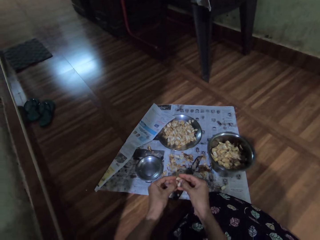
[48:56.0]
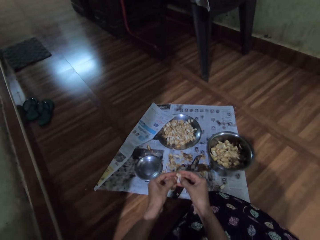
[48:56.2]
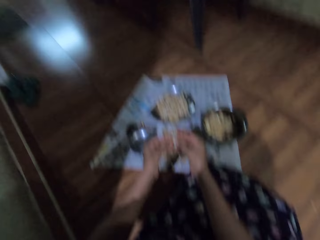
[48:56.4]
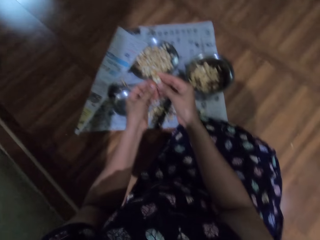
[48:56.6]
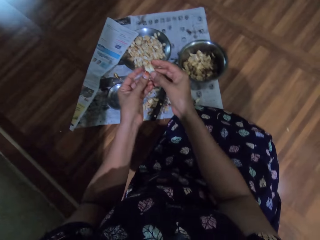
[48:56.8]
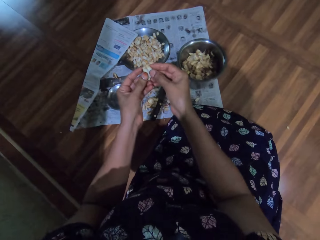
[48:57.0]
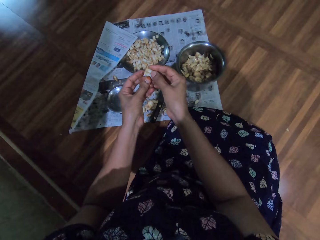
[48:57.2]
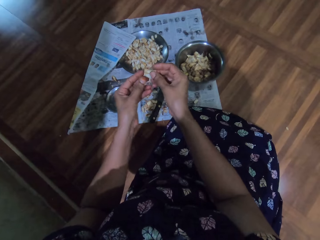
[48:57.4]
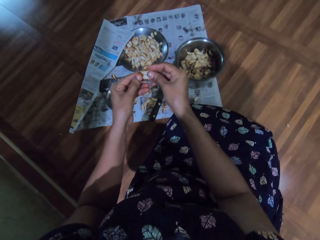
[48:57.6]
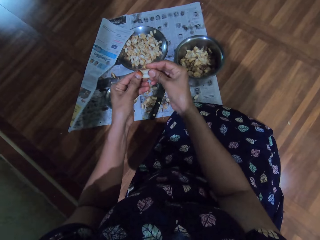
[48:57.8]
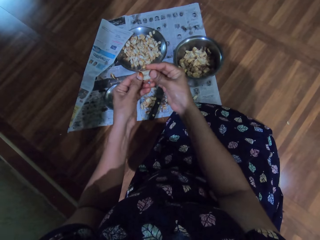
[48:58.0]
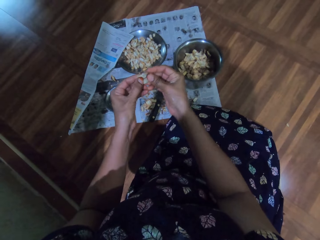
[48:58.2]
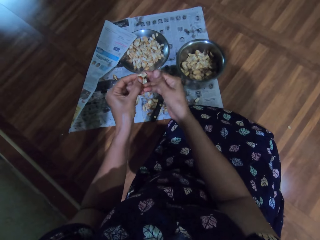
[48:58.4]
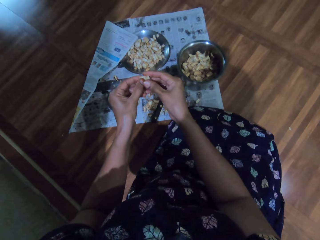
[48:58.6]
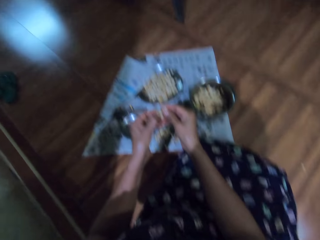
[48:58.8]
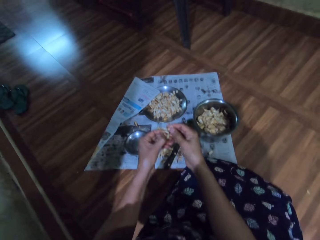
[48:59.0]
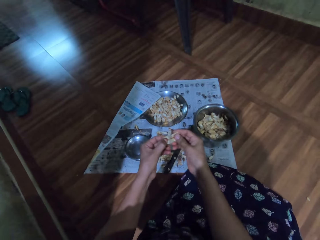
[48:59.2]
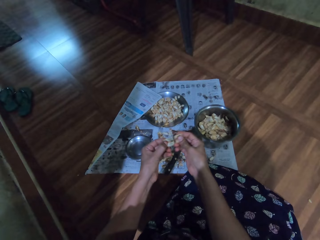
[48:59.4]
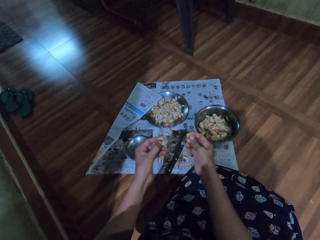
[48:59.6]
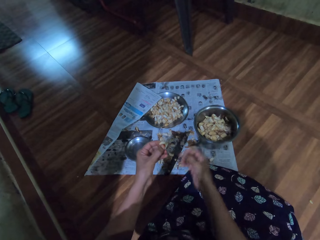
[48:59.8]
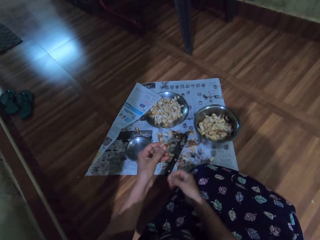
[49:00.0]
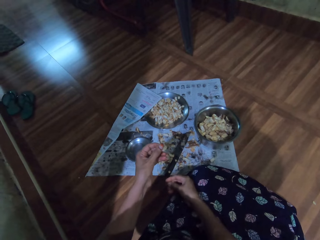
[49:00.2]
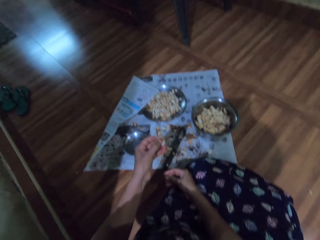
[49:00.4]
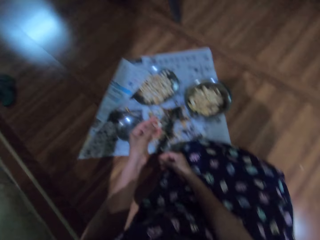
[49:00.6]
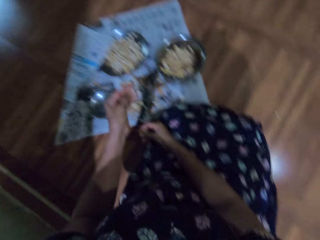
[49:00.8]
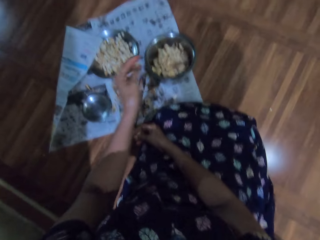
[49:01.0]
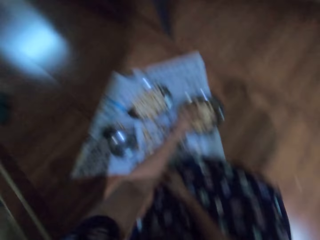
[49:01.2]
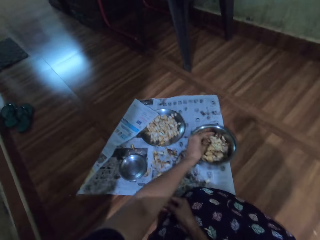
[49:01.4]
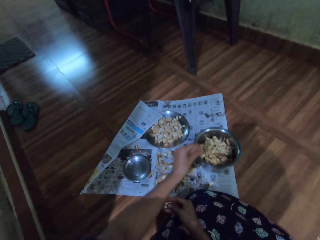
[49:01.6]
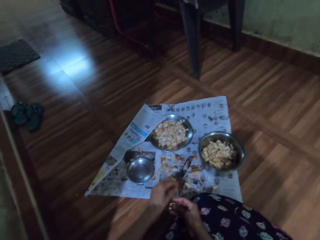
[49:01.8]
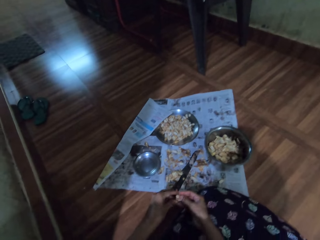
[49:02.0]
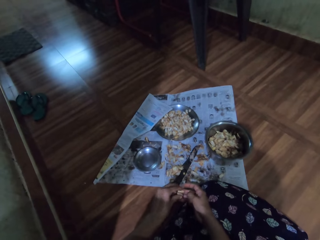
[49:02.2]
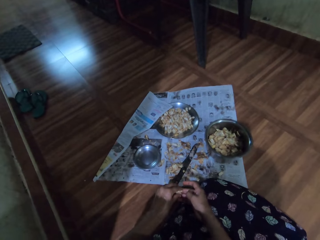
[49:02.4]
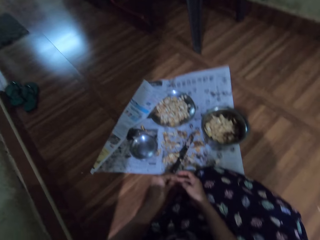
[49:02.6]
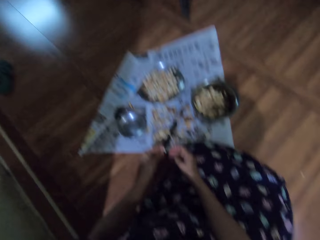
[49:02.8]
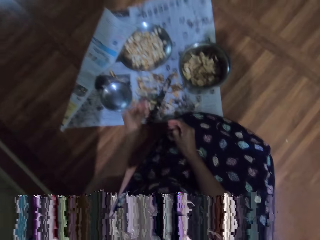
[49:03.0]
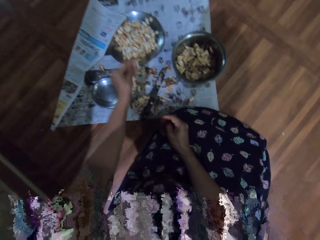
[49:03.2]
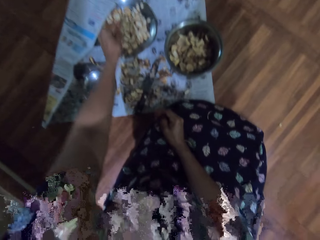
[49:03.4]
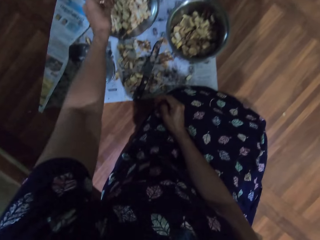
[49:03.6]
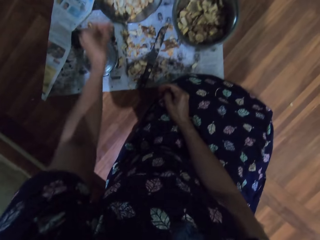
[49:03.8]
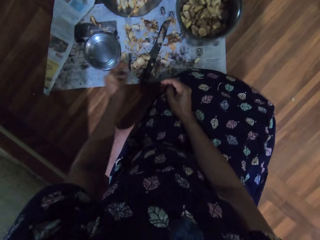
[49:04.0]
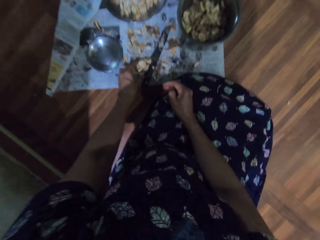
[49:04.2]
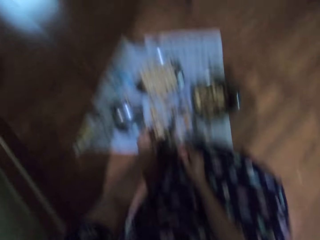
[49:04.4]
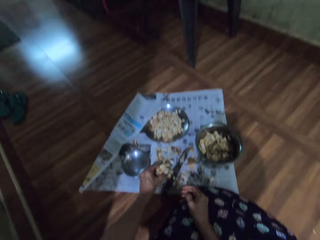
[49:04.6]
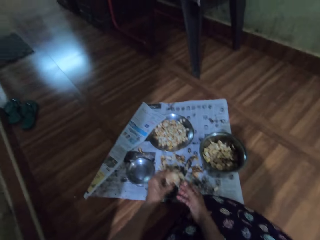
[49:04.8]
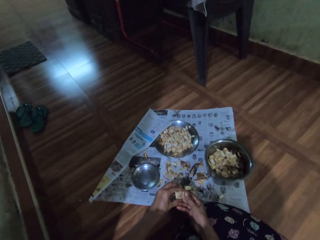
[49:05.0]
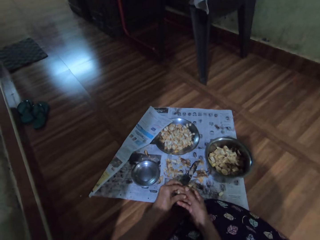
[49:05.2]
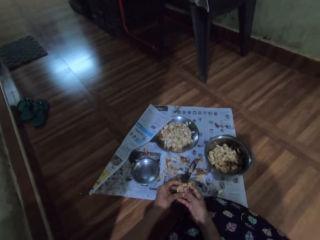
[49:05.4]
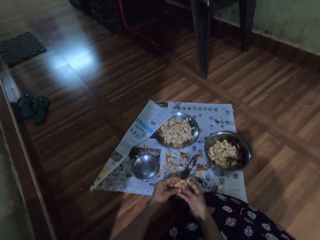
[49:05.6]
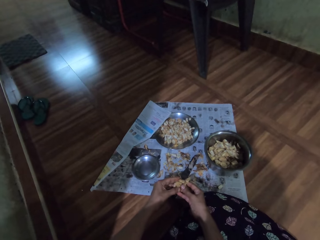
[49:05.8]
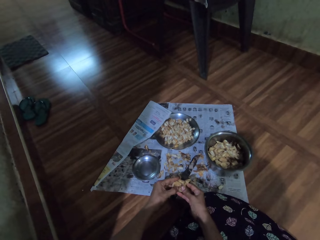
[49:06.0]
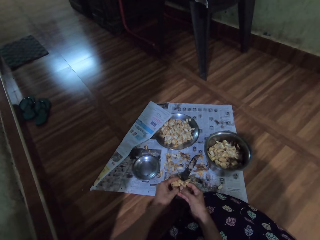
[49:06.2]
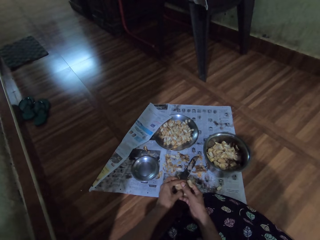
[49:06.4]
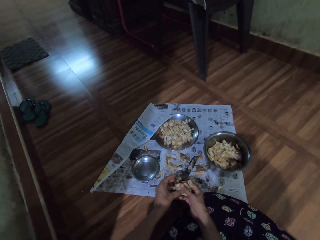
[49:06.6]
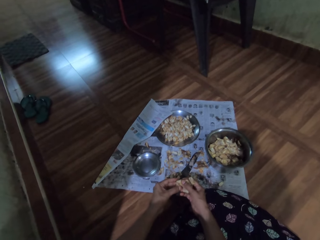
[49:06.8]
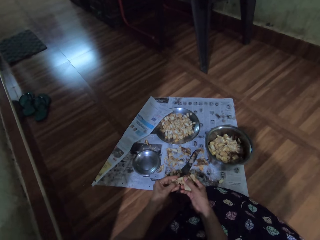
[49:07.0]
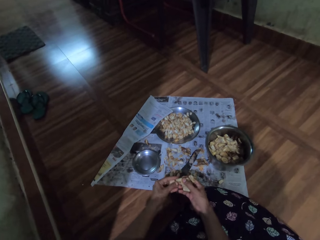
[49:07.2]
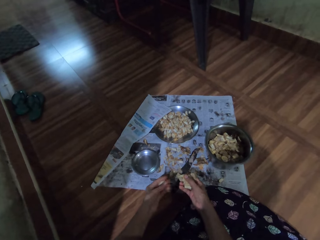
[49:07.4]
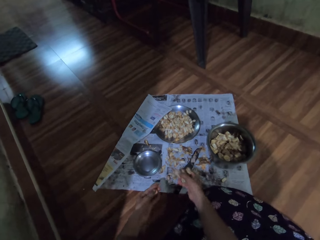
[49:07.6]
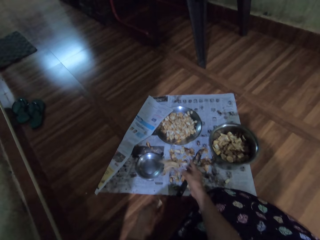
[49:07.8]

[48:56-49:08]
The camera wearer peels something with both hands. She throws a garlic peel into the stainless bowl on the paper on the floor with her left hand. She transfers a garlic peel from her right hand to her left hand. She throws the garlic peel into the stainless plate on the paper on the floor with her left hand. She picks the garlic bunch from the paper on the floor with her left hand. She holds the garlic bunch with both hands. She cuts from the garlic bunch in both hands with her left hand. She peels something with both hands.

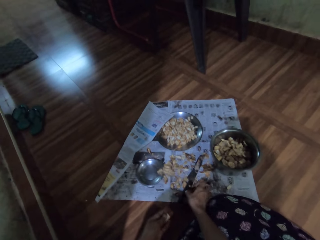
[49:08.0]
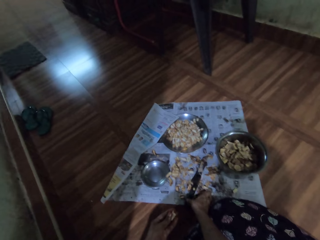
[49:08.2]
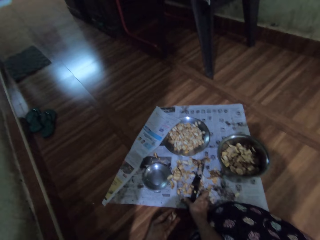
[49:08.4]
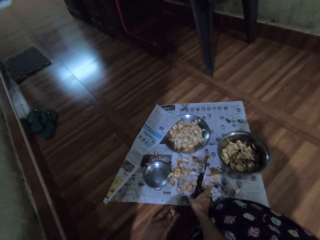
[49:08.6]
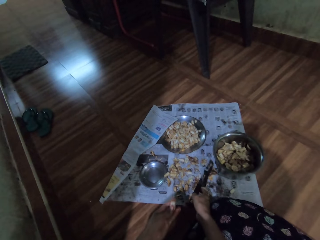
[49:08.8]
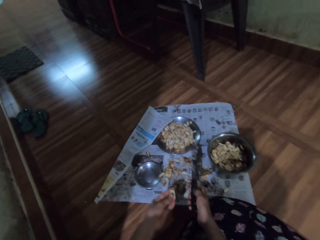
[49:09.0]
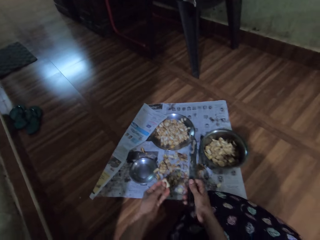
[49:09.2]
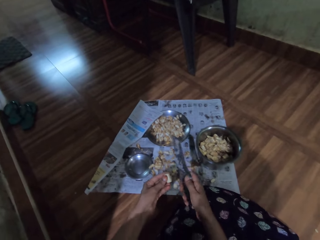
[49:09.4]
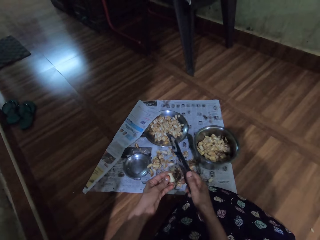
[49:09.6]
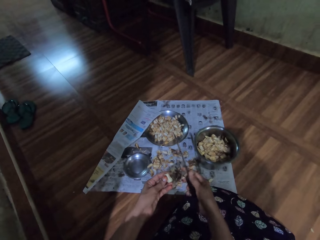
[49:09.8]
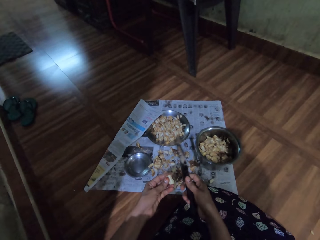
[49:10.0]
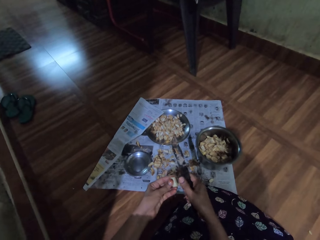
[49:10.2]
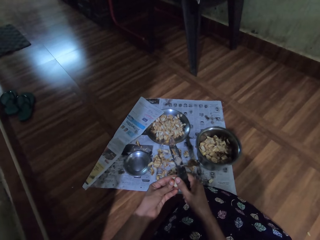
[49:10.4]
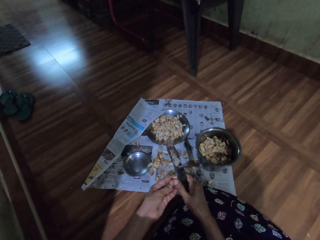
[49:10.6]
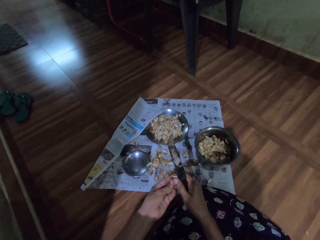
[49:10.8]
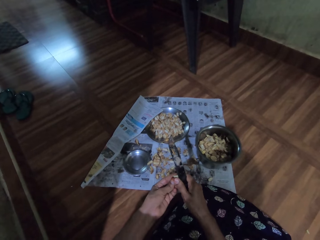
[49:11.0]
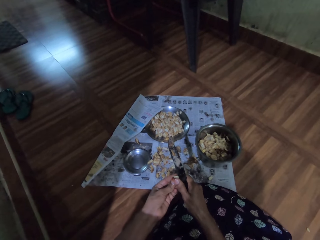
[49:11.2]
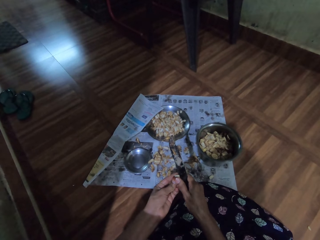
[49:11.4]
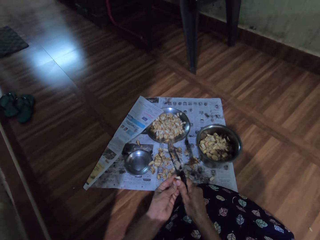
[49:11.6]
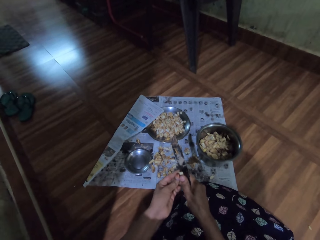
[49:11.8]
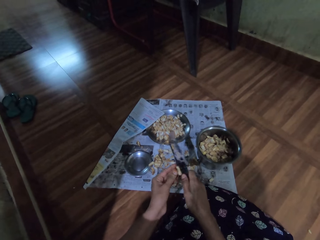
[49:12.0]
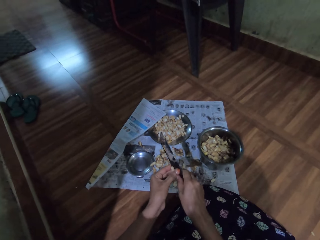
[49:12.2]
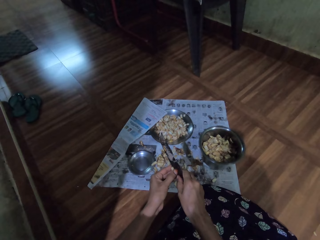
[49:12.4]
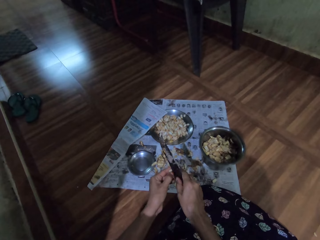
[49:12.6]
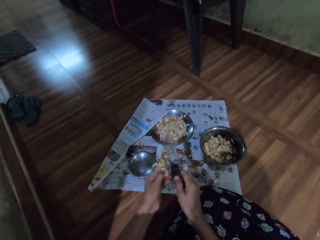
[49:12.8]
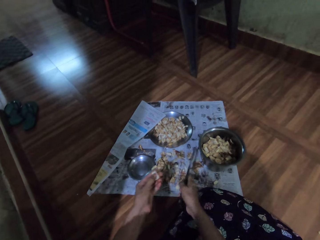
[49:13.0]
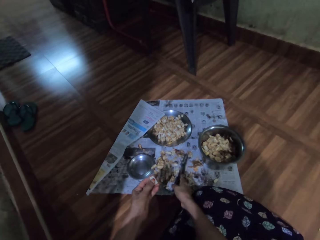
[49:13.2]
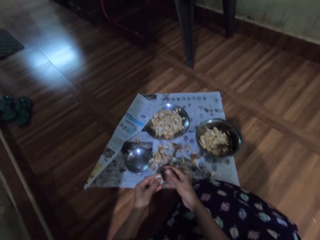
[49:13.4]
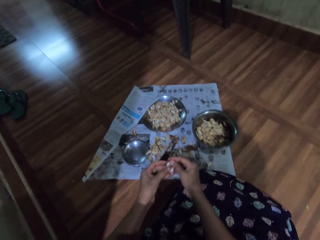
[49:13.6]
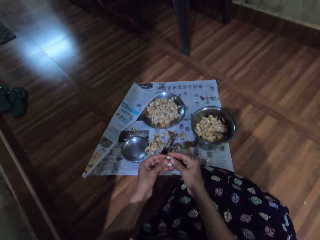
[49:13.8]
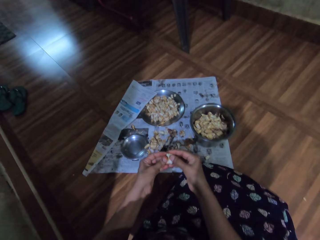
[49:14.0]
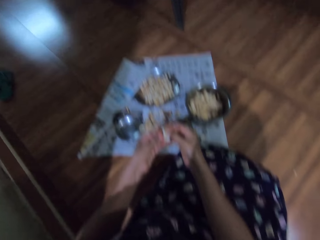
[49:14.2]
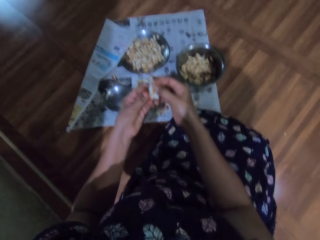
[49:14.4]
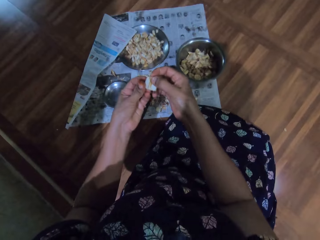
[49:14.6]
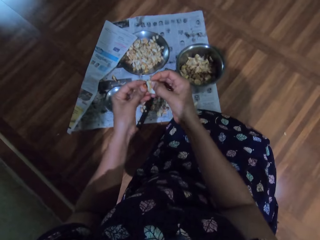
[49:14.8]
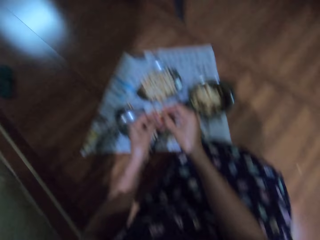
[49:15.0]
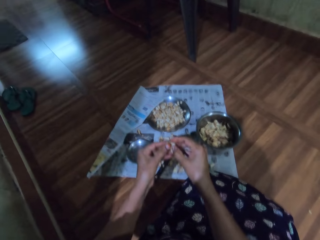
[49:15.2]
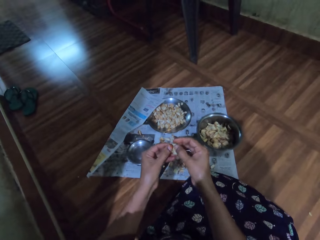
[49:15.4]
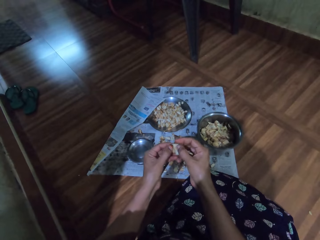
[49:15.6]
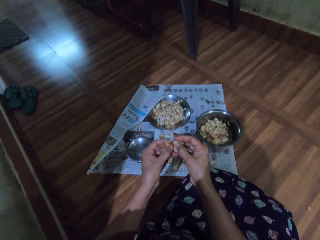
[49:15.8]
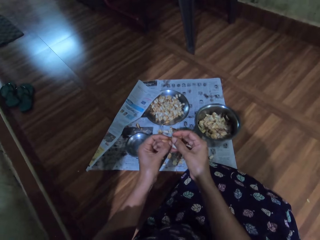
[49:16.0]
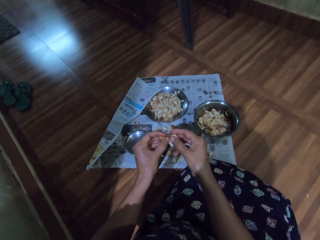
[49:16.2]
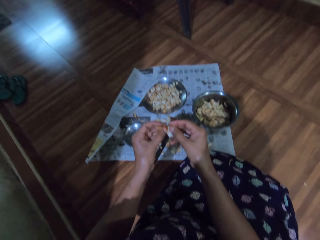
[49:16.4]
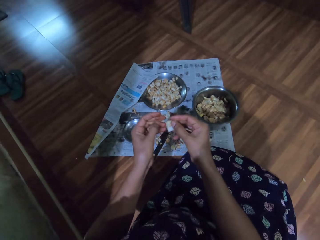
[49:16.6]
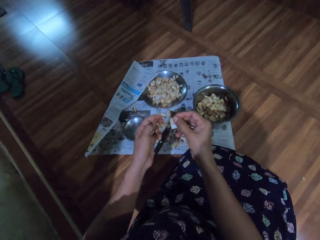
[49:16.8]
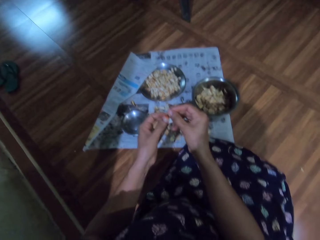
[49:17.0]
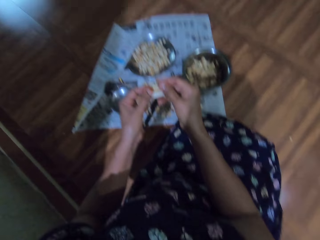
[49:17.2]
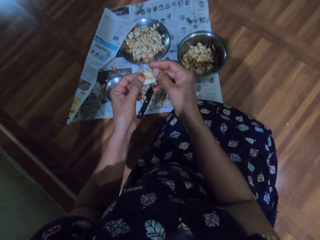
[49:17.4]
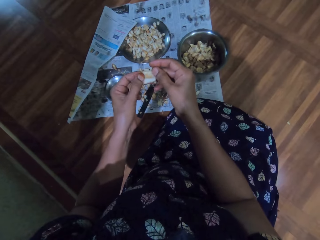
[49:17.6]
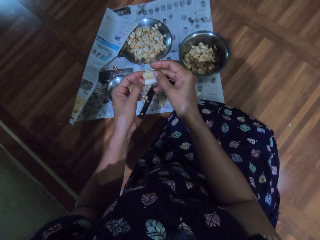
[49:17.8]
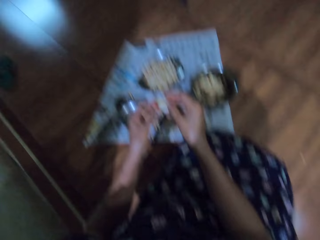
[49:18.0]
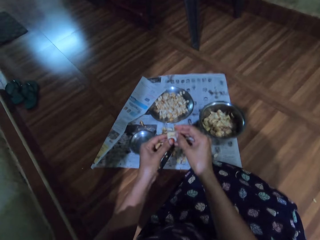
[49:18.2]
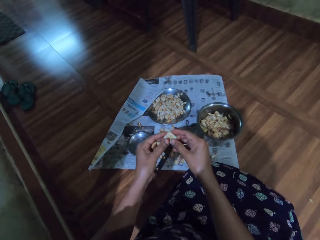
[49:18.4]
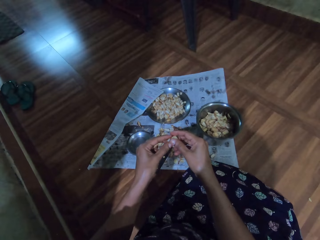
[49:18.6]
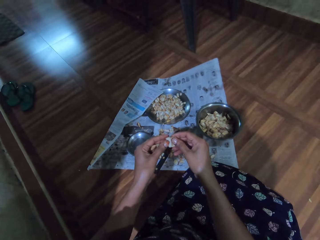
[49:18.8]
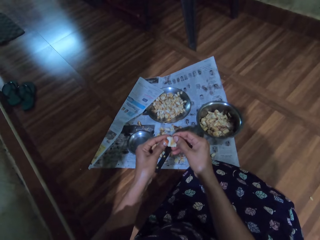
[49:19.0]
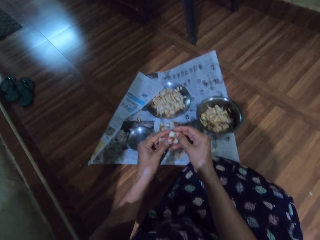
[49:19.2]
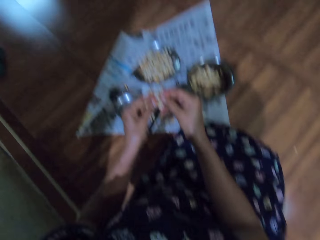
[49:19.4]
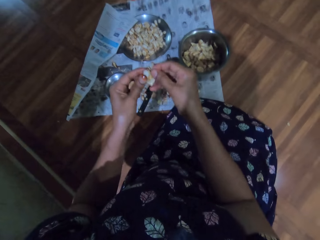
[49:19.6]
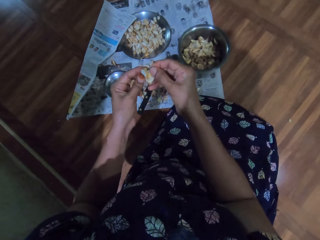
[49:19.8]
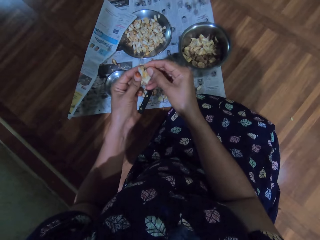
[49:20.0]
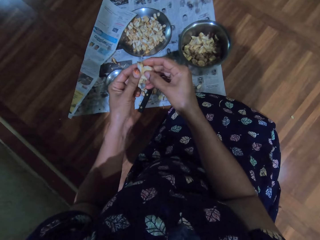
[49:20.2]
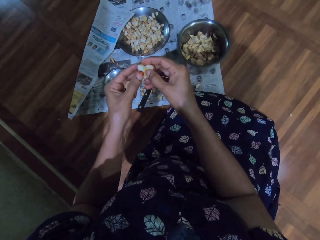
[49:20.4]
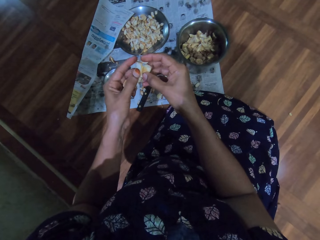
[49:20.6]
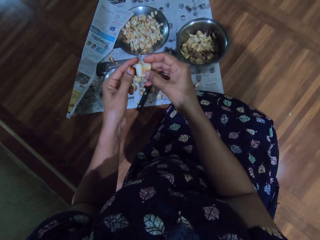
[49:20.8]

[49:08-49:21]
The camera wearer drops the garlic bunch on the paper on the floor with her right hand. She picks the knife from the paper on the floor with her right hand. She cuts the garlic slice in her left hand with the knife in her right hand. She places the knife on the paper on the floor with her right hand. She peels the garlic slice in her left hand with both hands. She peels a garlic peel in her right hand with both hands.
